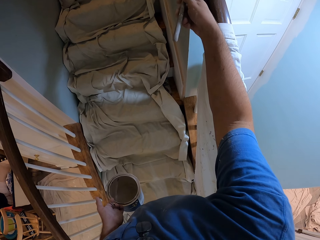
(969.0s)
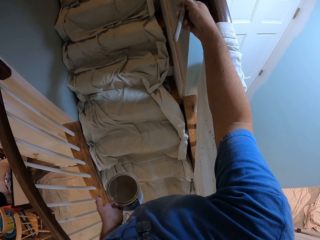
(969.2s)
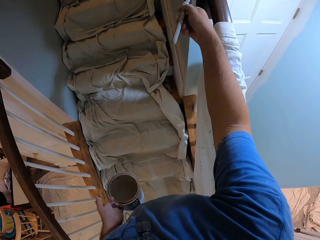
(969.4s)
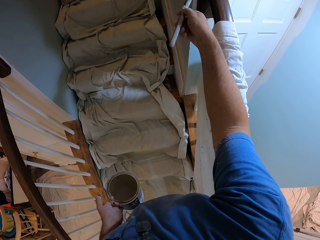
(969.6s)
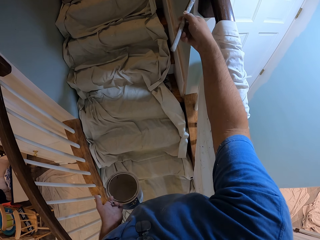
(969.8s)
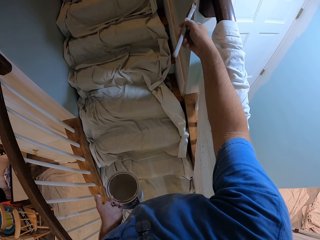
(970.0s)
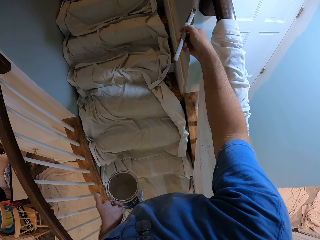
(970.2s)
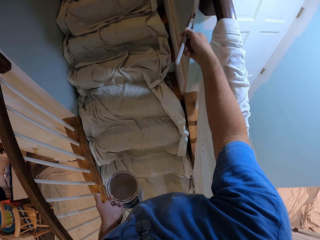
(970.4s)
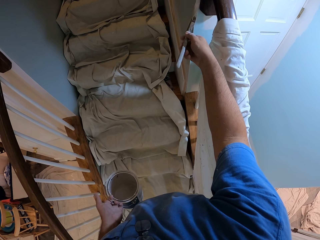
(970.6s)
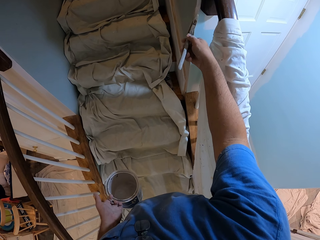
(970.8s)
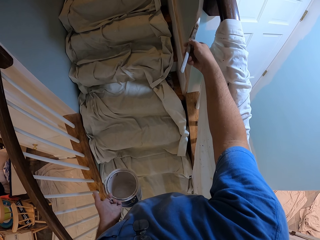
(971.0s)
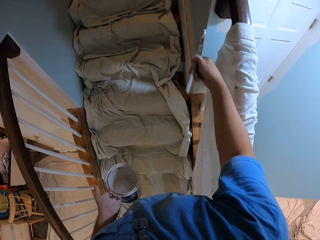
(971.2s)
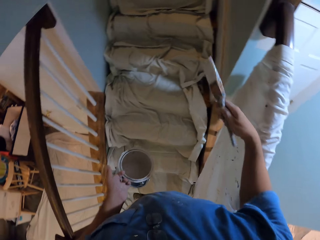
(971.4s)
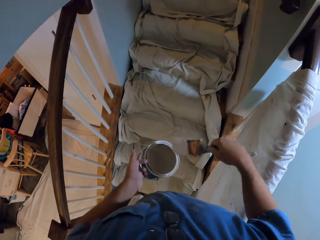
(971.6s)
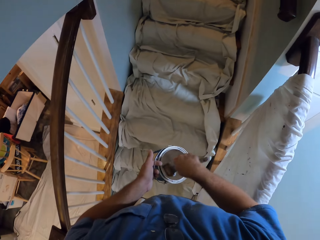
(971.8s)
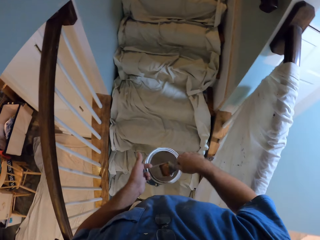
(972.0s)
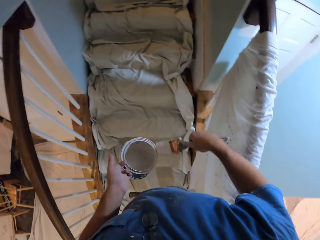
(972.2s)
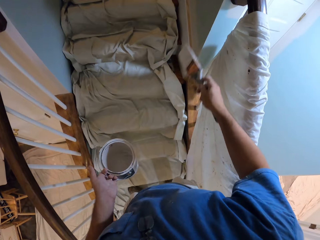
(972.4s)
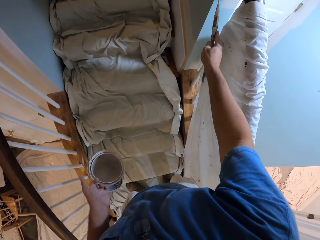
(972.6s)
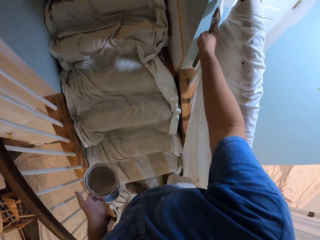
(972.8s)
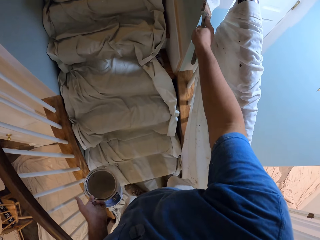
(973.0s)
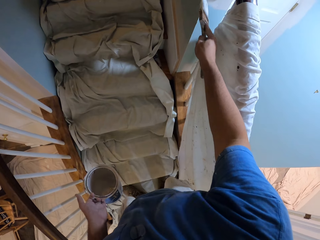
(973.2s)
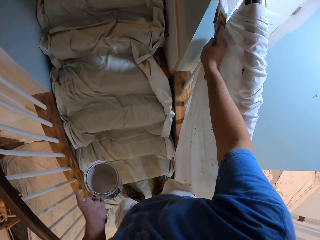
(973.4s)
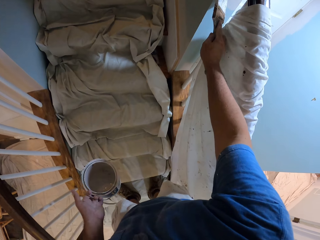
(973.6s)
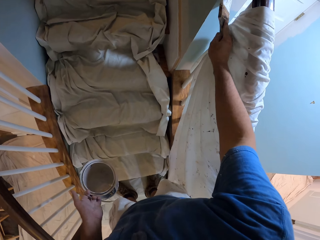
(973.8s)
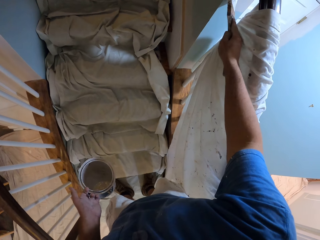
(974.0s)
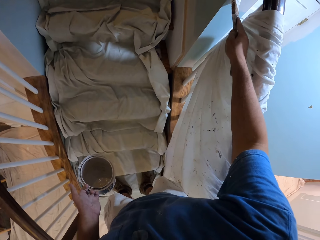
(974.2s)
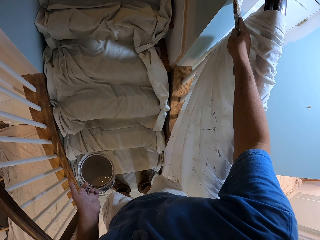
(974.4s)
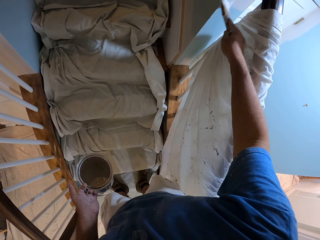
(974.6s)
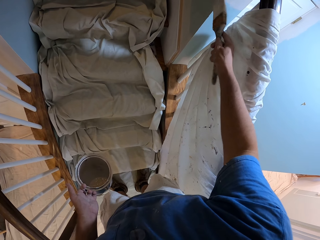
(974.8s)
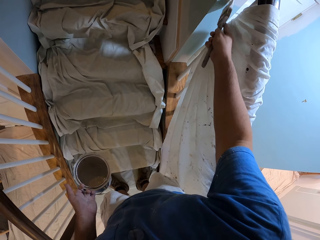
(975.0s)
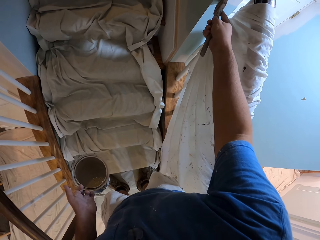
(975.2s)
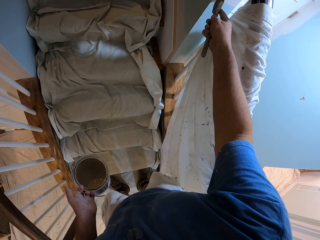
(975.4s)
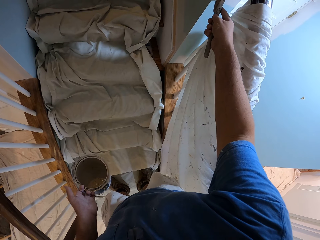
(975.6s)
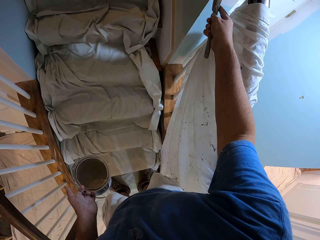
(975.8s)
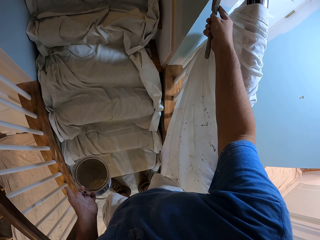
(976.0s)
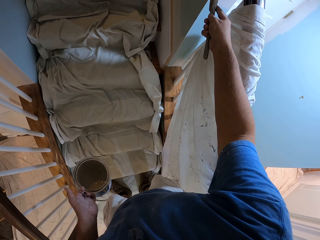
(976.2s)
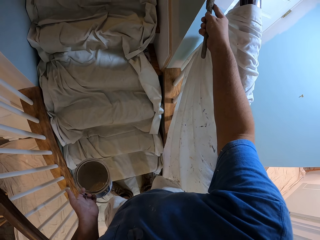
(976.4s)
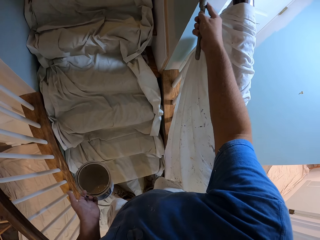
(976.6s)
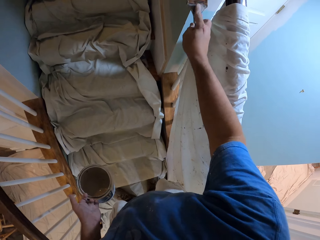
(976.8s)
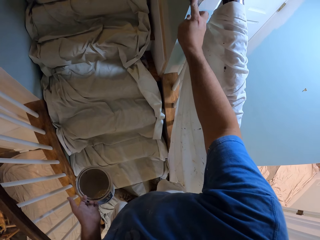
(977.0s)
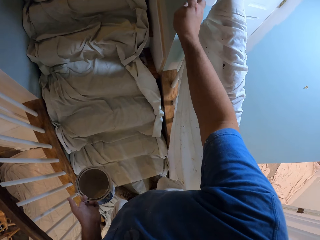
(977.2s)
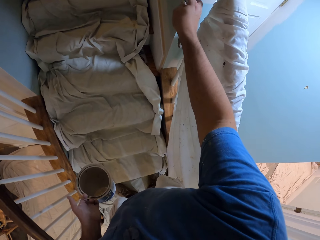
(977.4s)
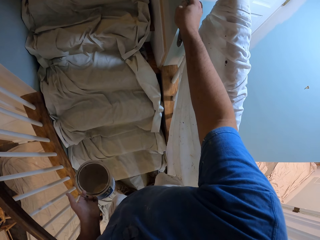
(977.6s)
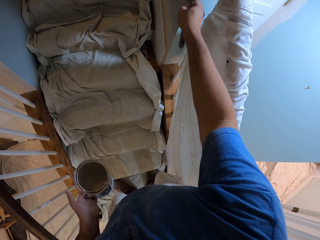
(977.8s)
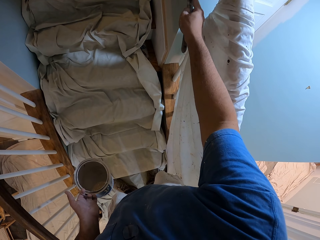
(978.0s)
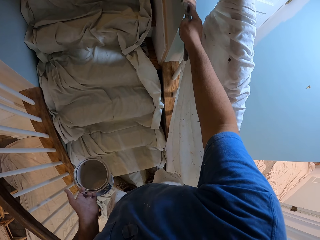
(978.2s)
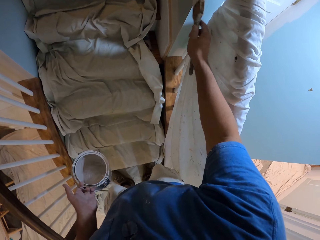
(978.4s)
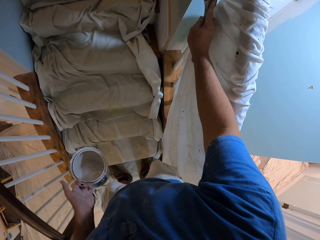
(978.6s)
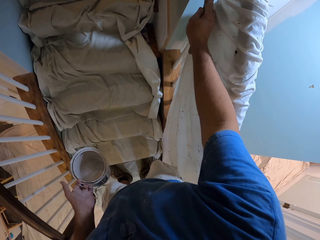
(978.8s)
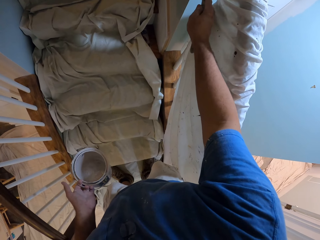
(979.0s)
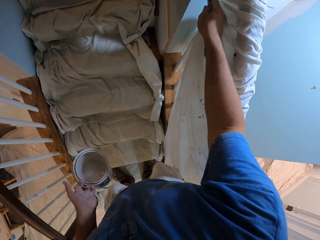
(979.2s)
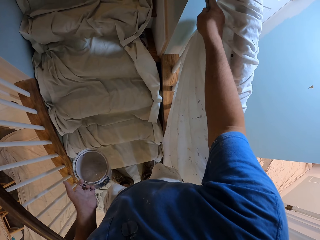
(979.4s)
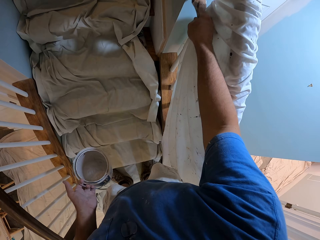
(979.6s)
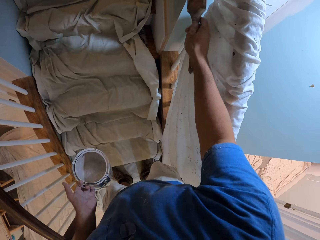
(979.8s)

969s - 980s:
The camera wearer scoops paint from the bucket of paint in his left hand with the paint brush. He paints the wall with the paint brush in his right hand.

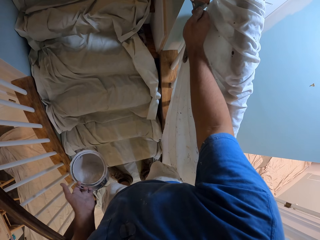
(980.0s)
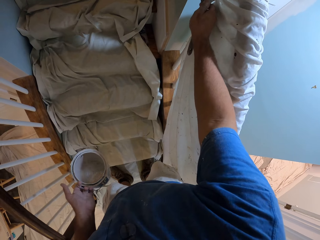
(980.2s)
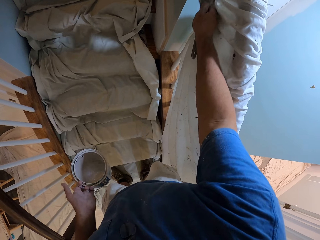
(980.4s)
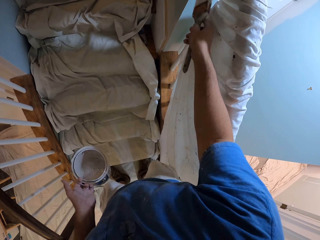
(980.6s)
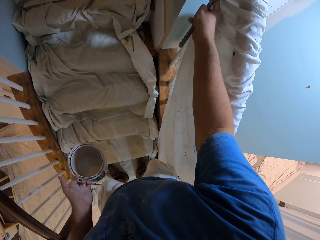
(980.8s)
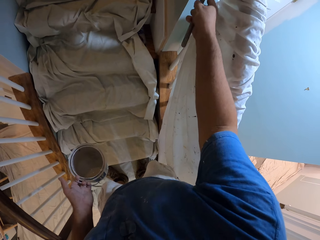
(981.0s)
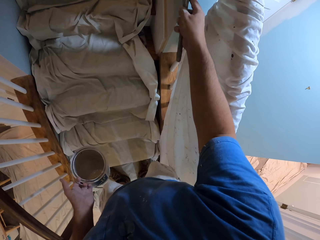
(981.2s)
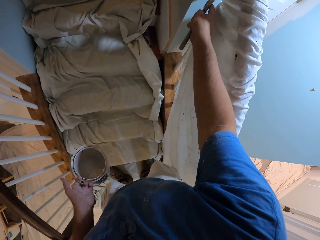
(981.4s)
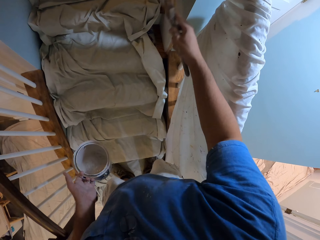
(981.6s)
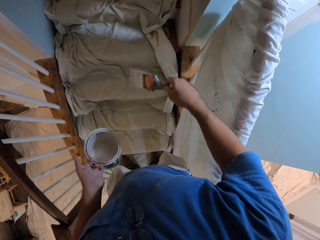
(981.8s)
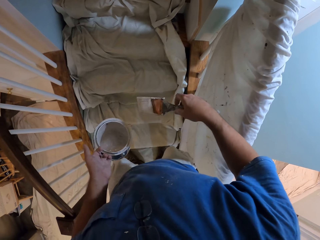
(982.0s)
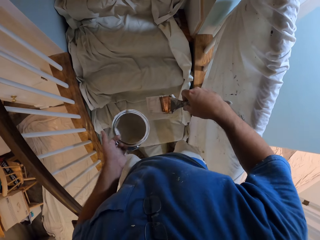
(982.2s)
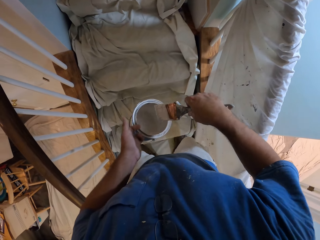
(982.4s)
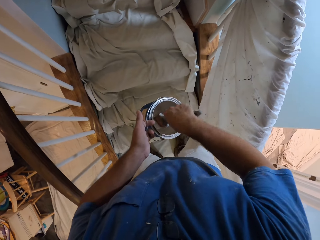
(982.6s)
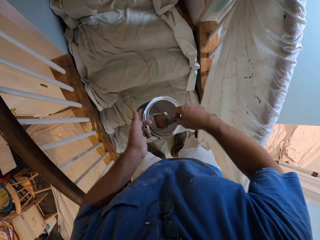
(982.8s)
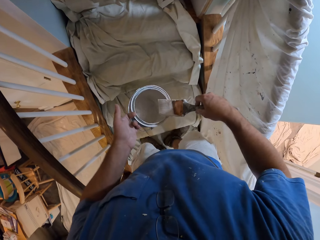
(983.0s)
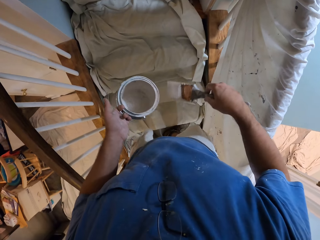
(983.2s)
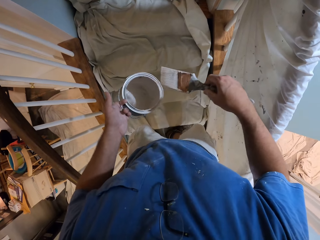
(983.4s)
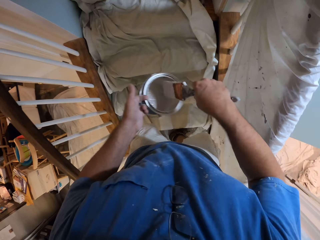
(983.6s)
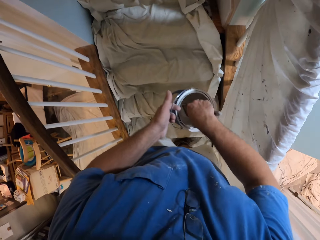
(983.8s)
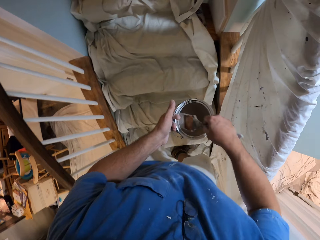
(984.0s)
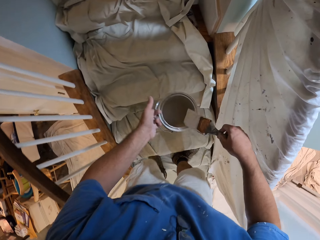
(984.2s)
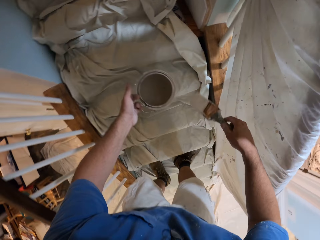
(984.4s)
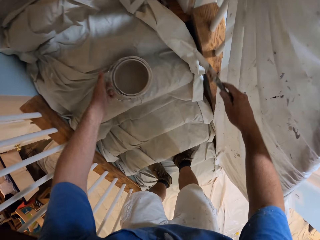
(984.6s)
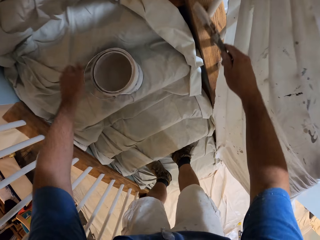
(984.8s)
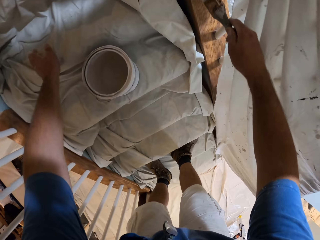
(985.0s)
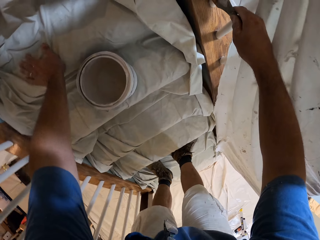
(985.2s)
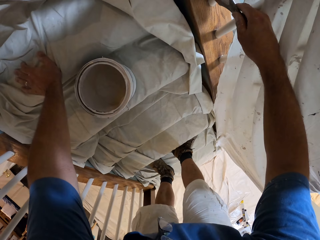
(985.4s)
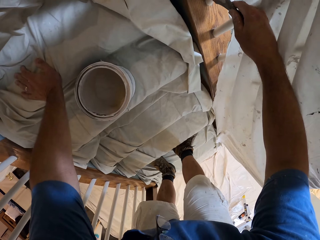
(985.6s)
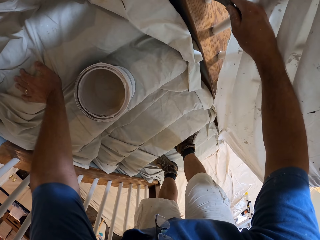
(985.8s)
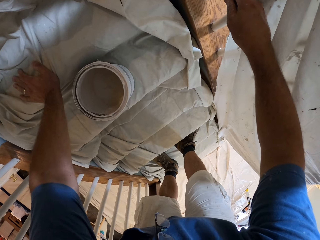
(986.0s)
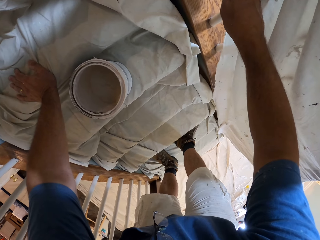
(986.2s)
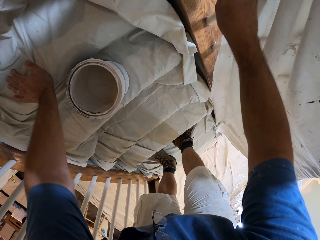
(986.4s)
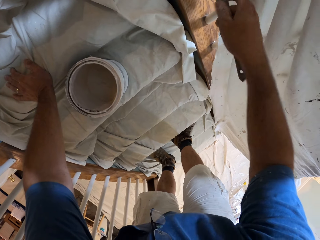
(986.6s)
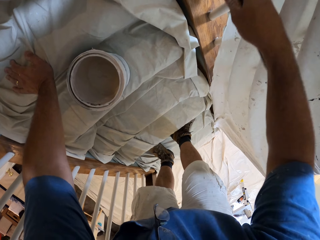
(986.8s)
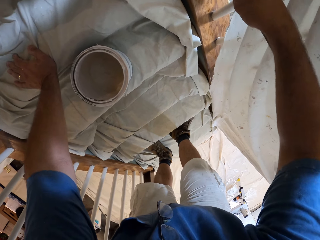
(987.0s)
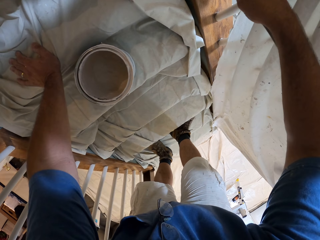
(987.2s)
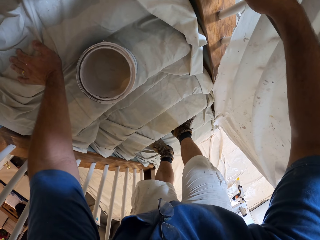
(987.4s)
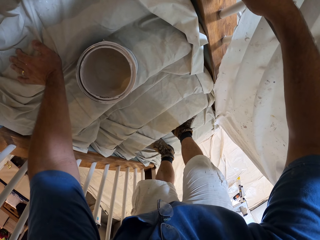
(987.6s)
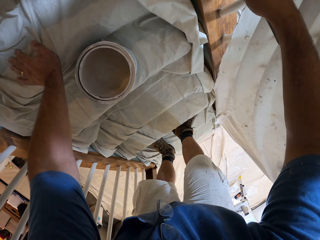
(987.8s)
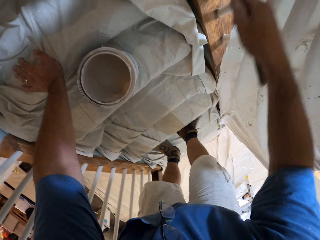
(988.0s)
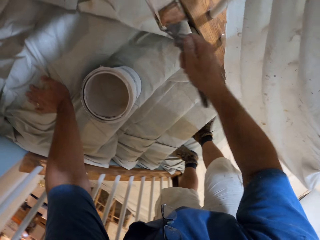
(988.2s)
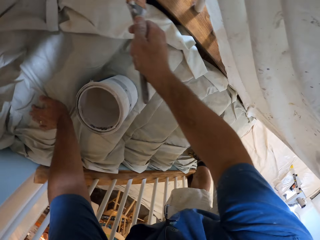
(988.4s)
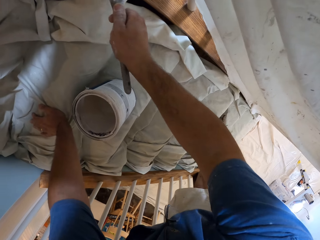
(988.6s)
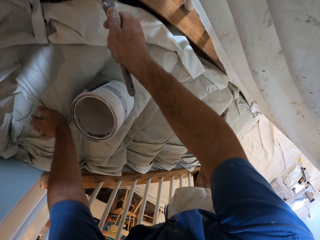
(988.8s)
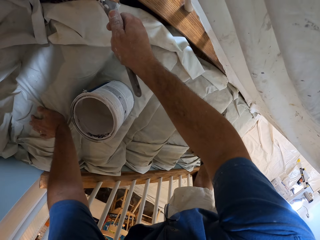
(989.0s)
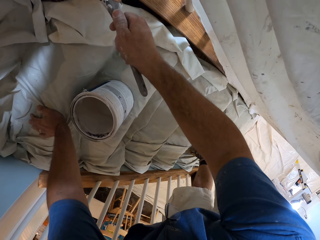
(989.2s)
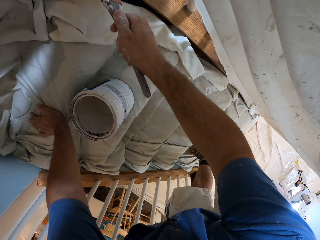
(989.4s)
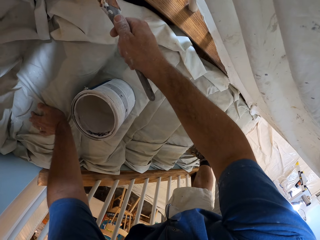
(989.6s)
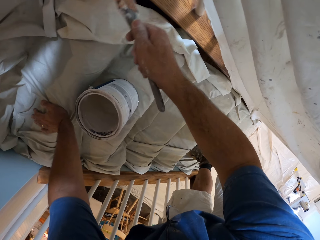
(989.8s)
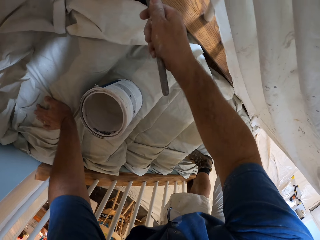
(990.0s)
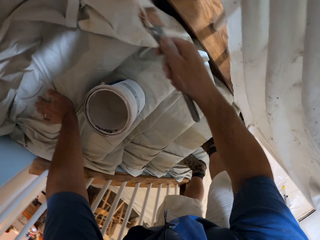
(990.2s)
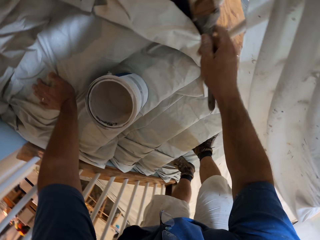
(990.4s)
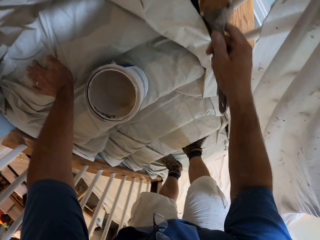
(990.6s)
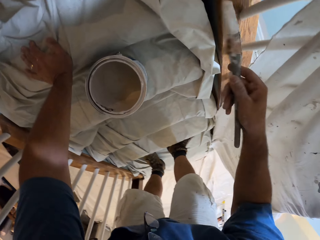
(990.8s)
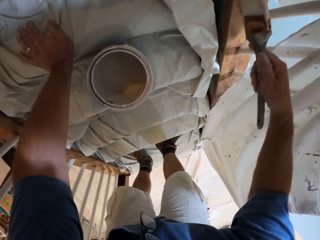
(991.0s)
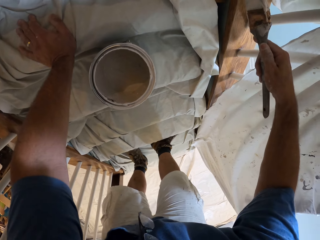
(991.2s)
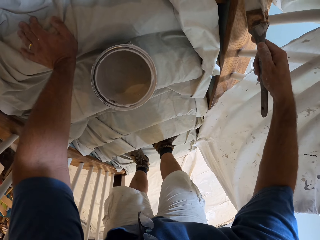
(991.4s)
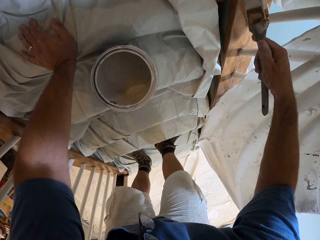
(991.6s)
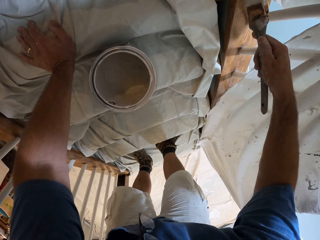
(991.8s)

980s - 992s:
The camera wearer scoops paint from the bucket of paint in his left hand with the paint brush. He drops the bucket of paint on the steps. He places his left hand on the steps. He supports himself on the stairs with his left hand. He paints the wall with the paint brush in his right hand.
